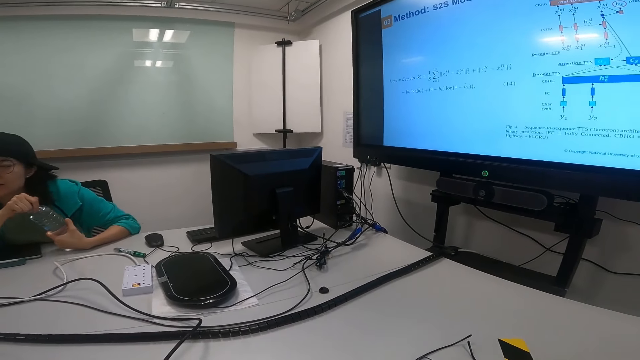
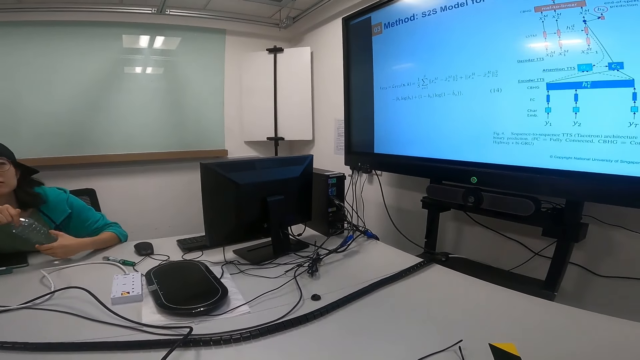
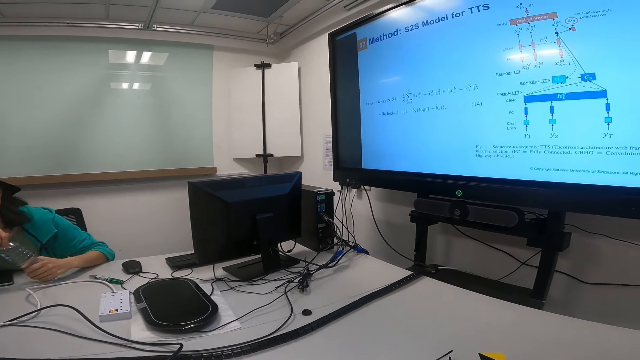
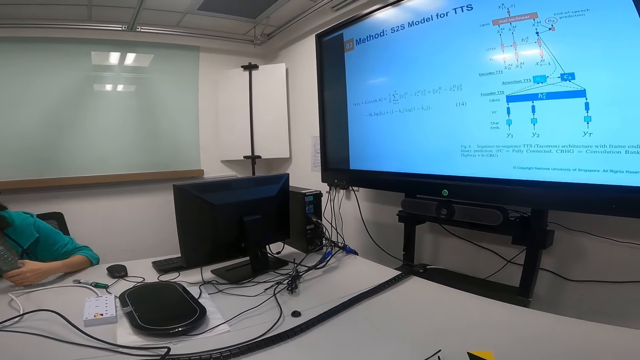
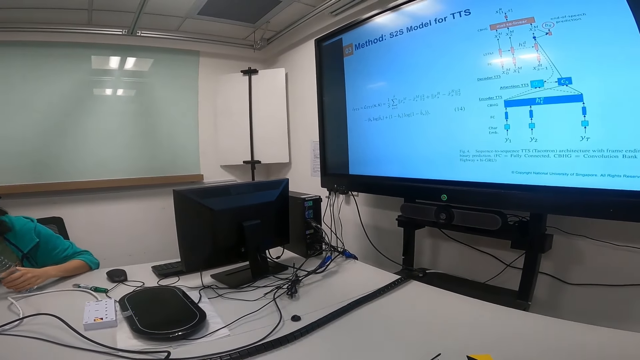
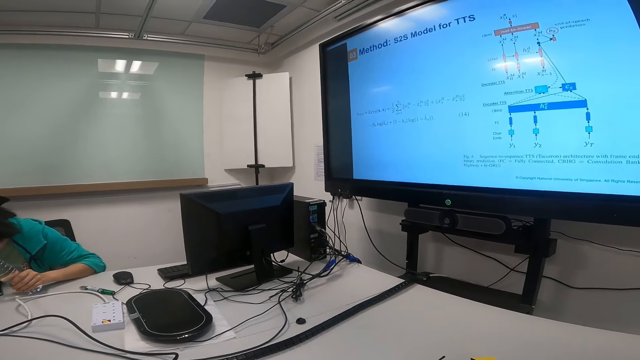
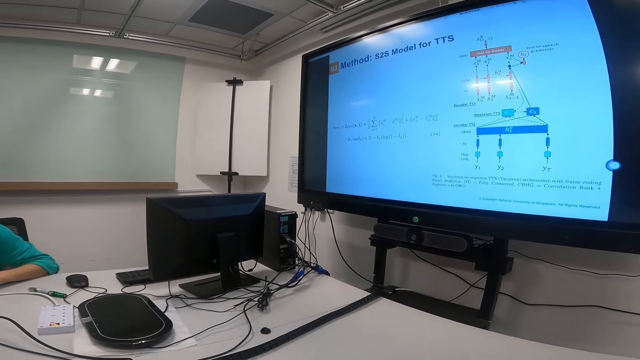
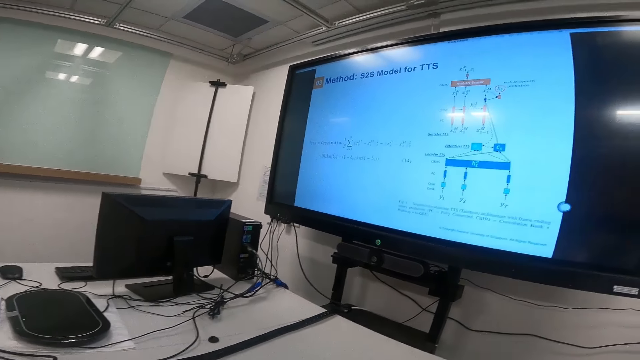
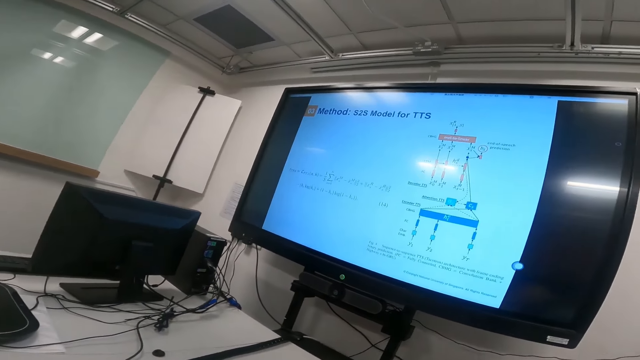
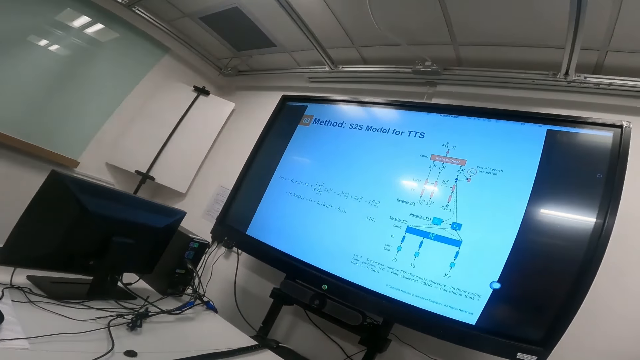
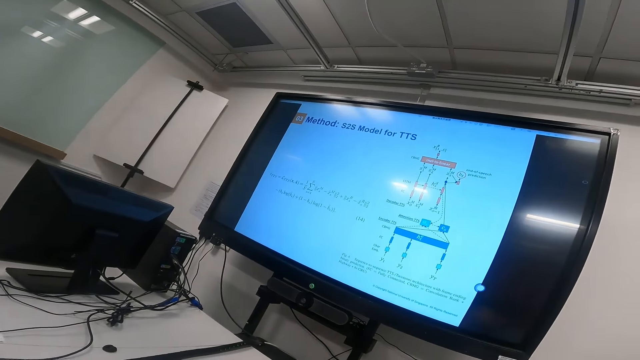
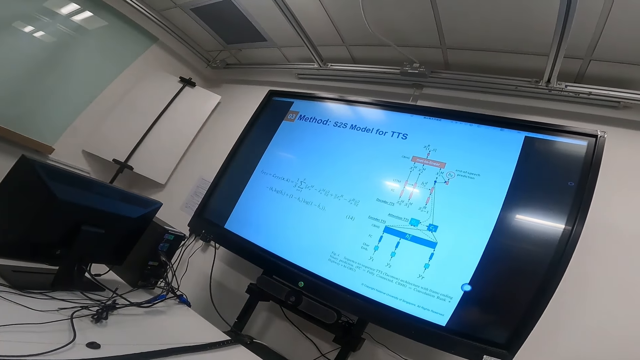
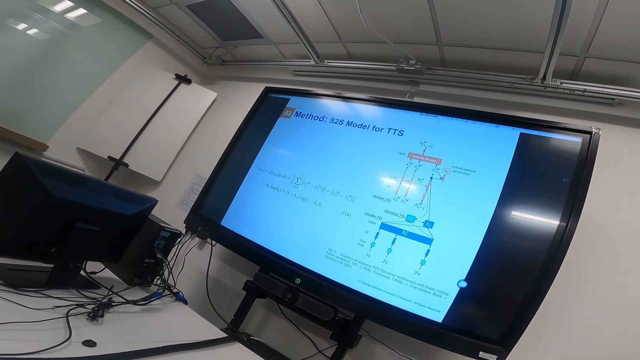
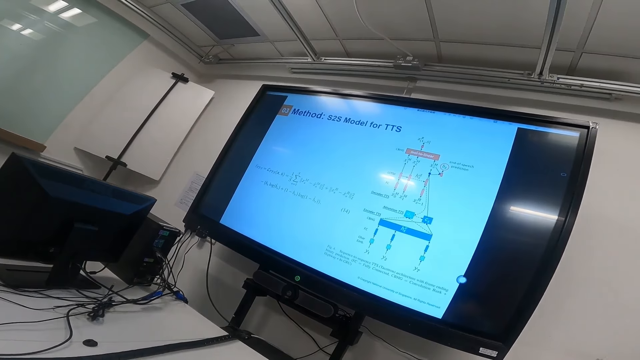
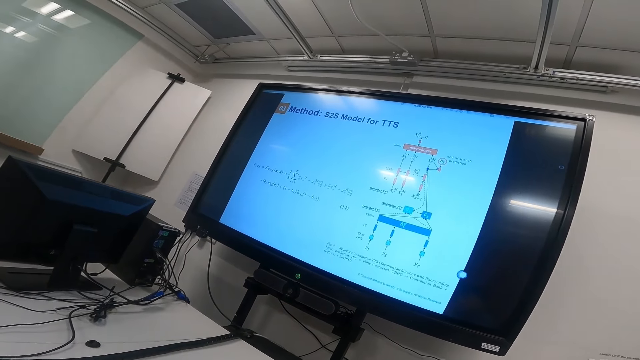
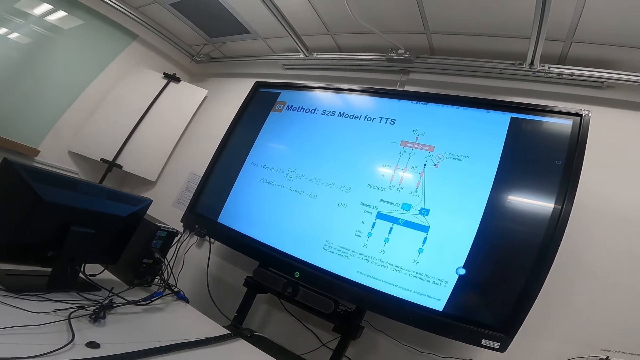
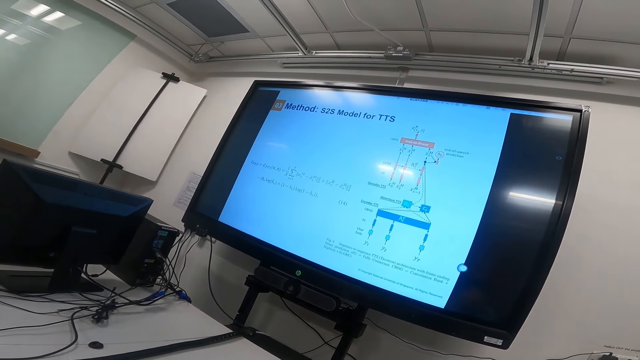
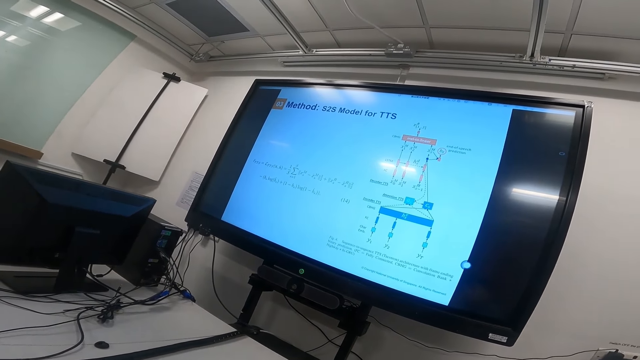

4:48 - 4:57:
A lady looks at the screen. A man converses. The camera wearer looks at the screen. The lady talks.

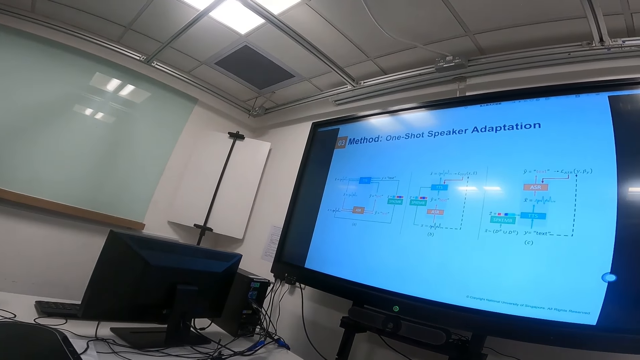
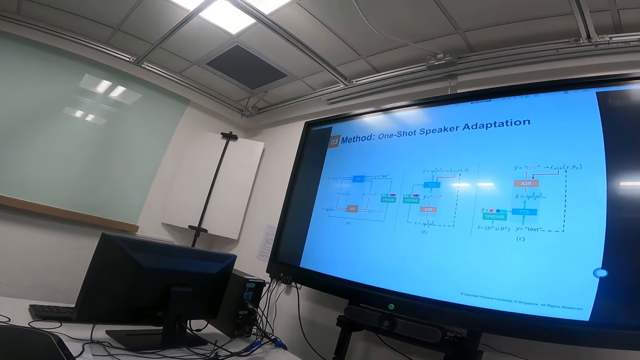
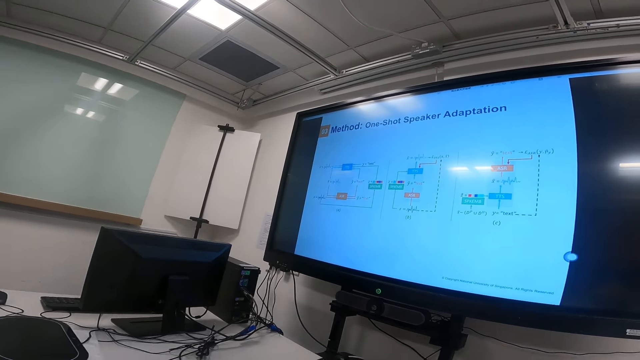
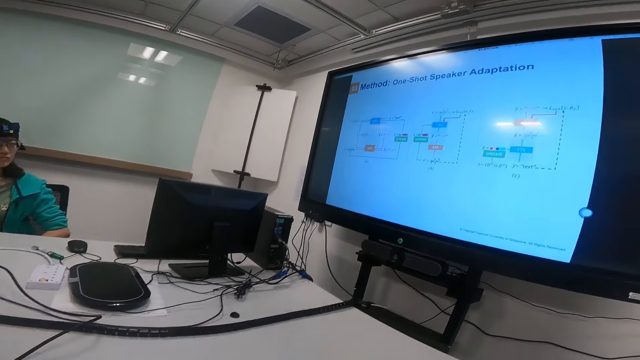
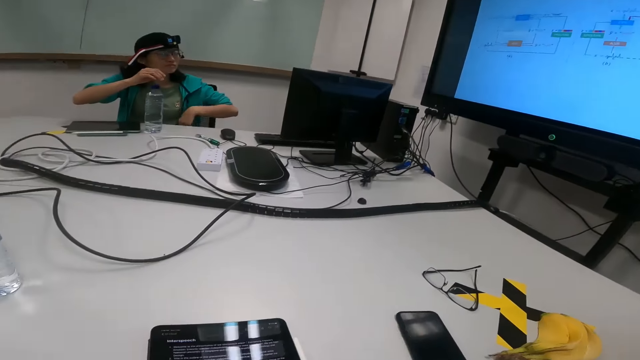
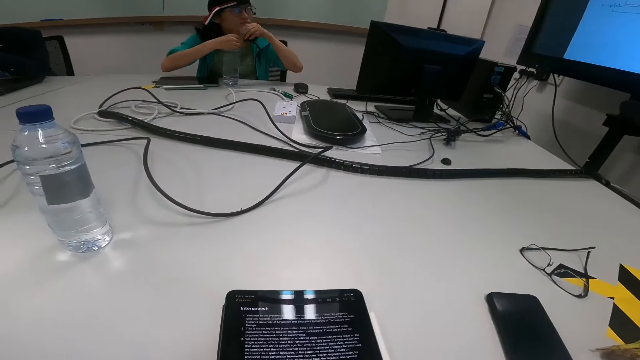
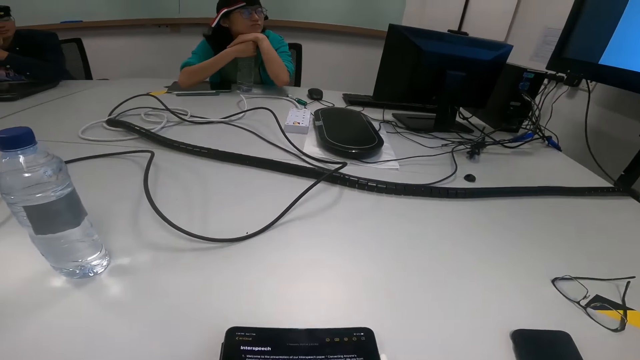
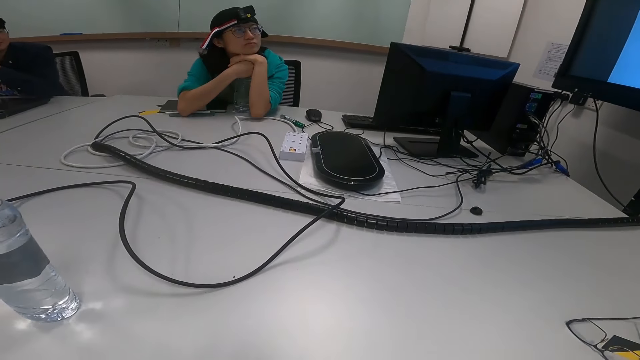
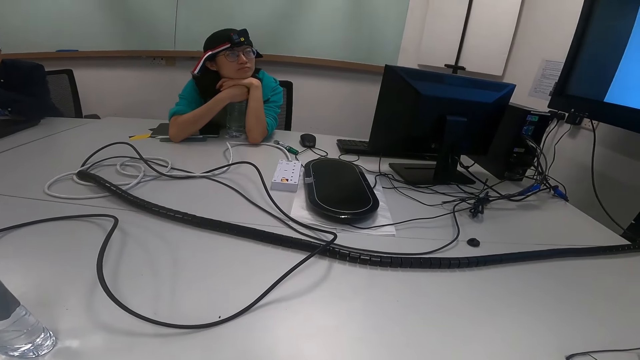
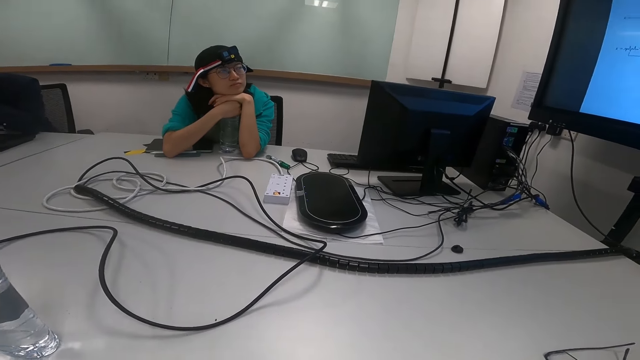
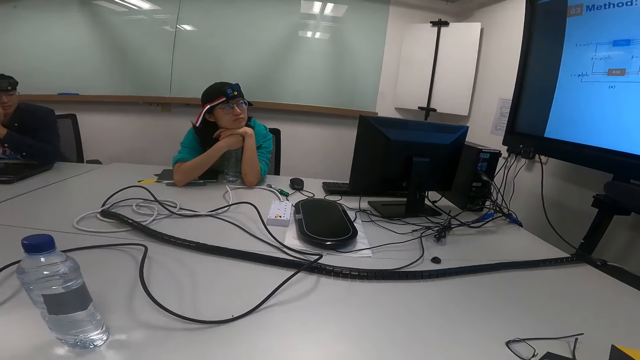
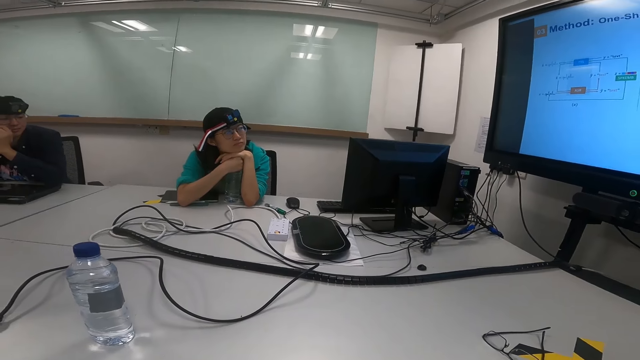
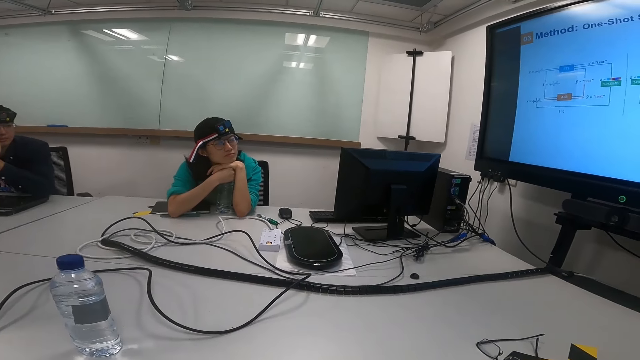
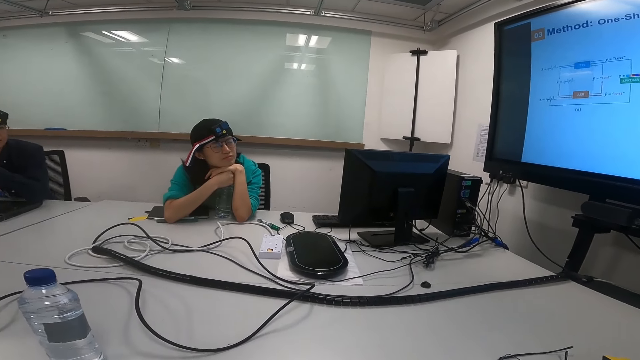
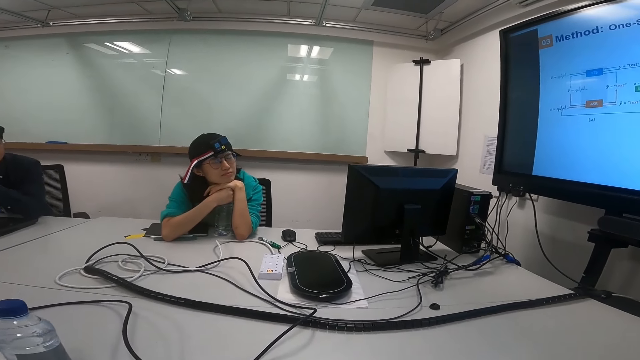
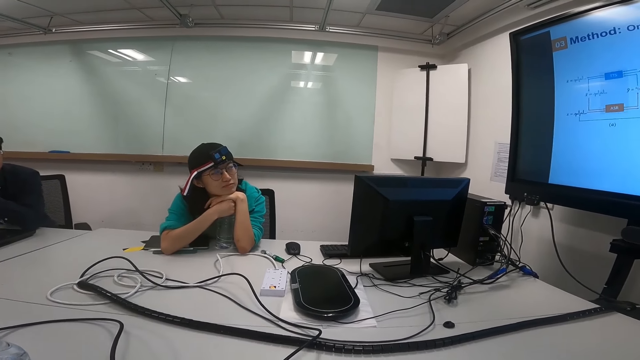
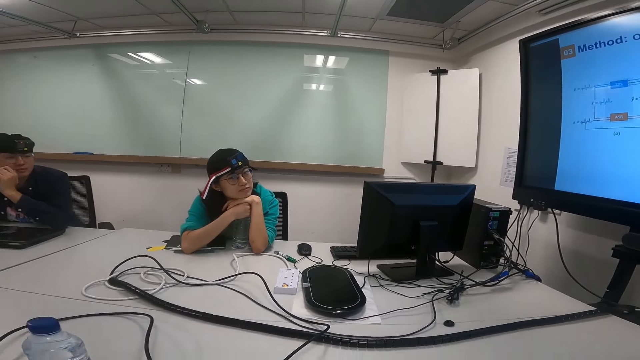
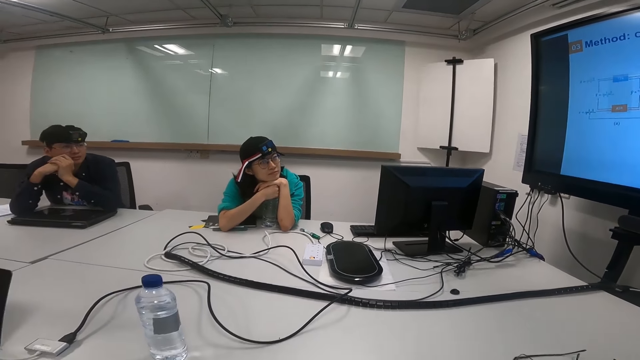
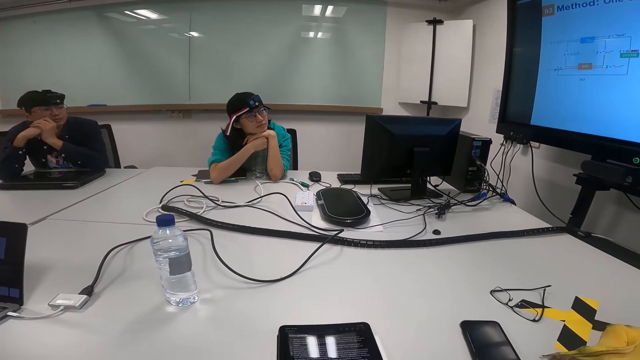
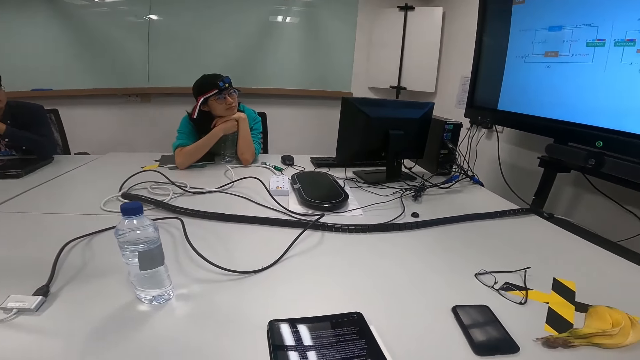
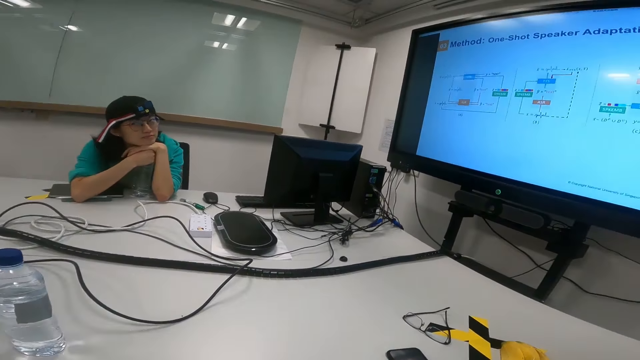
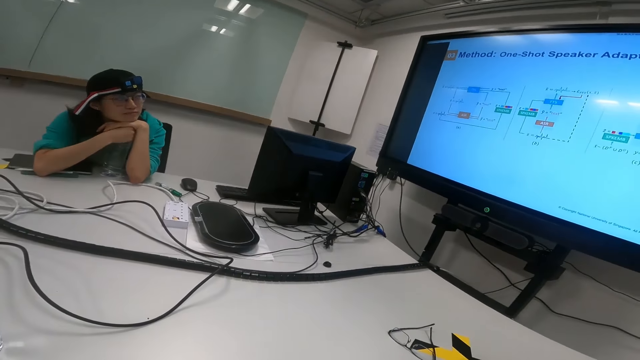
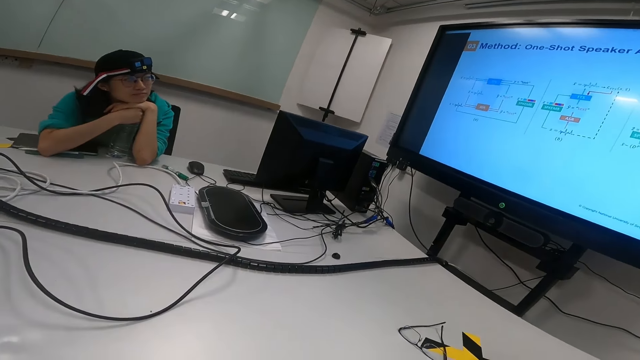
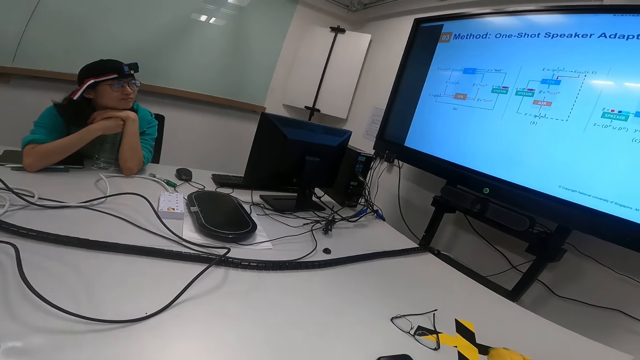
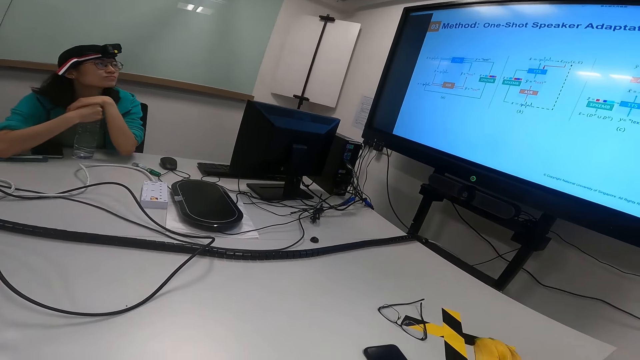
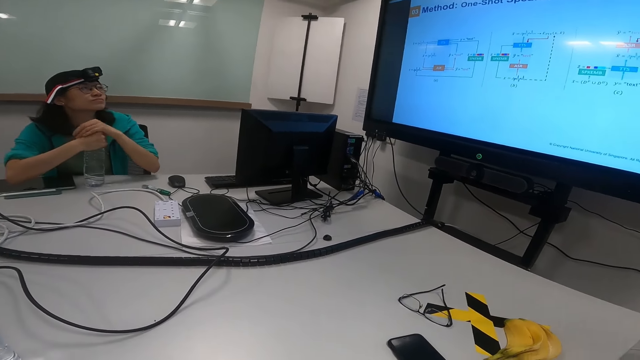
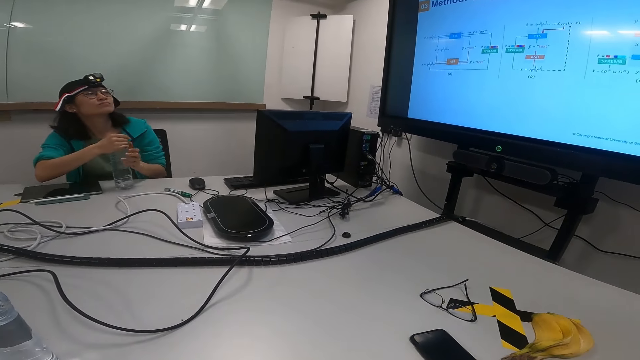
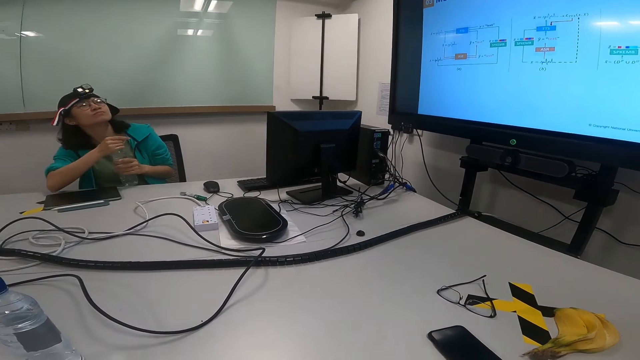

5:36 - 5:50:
A lady touches the bottle. The lady holds the bottle. The camera wearer reads on the laptop. They look at the lady. They read on the laptop. The lady moves her hands.
